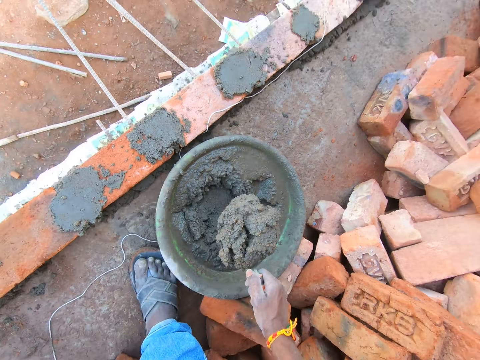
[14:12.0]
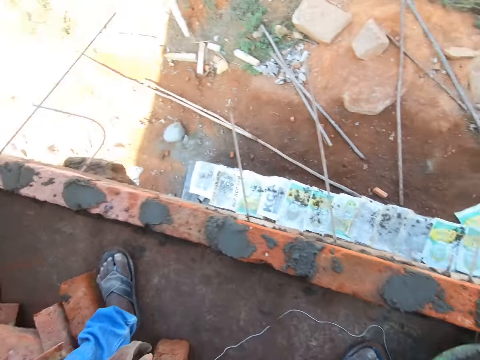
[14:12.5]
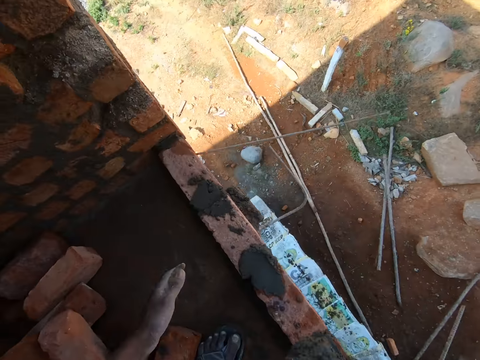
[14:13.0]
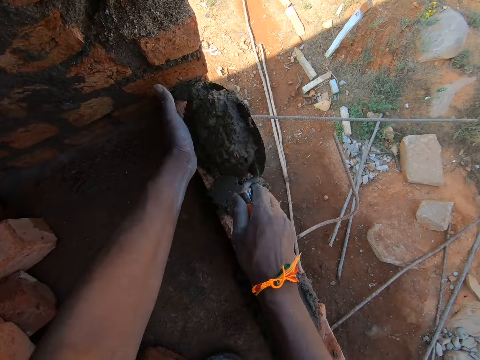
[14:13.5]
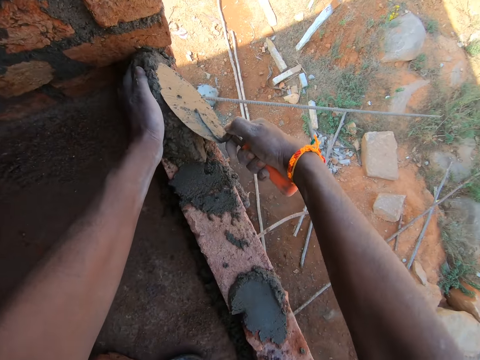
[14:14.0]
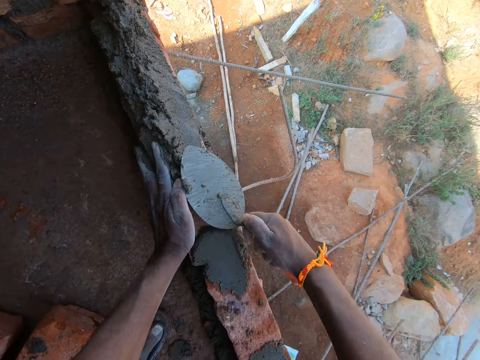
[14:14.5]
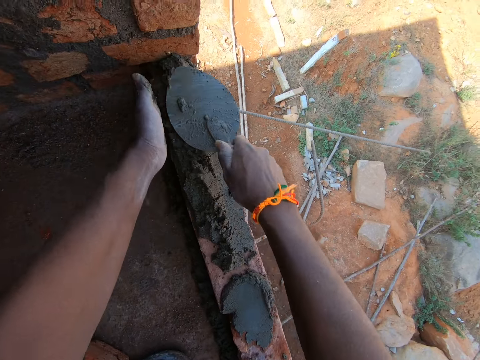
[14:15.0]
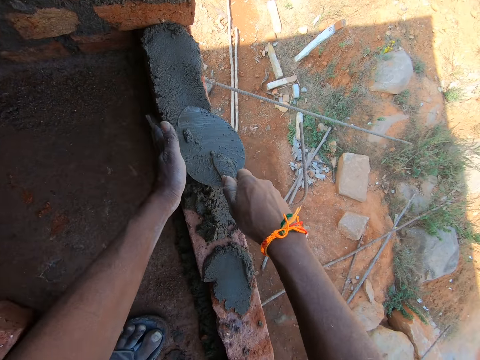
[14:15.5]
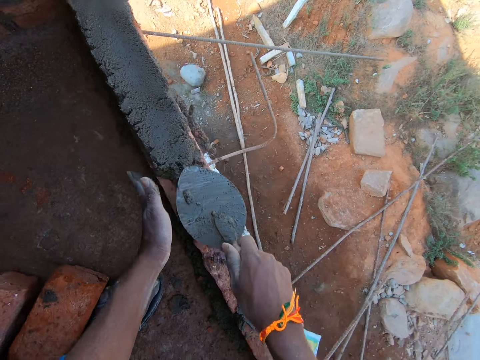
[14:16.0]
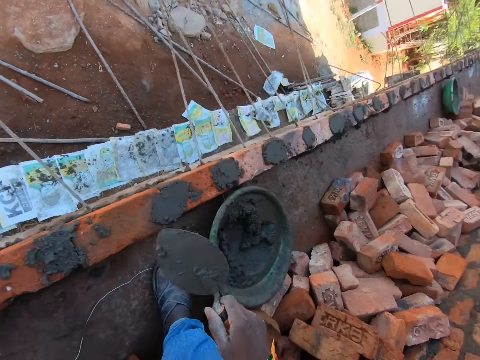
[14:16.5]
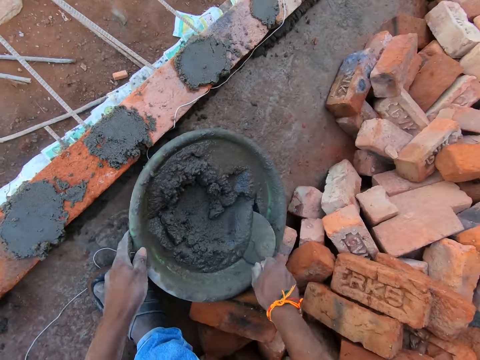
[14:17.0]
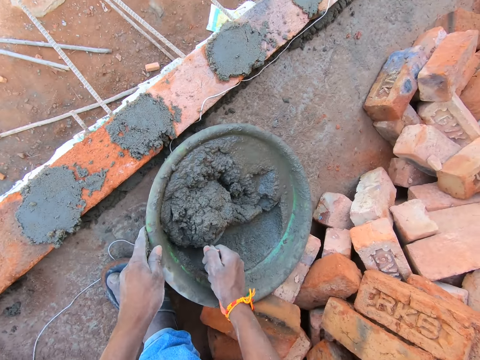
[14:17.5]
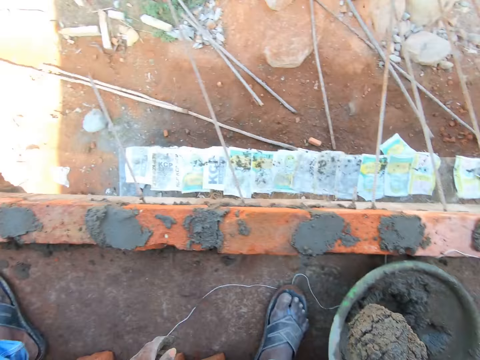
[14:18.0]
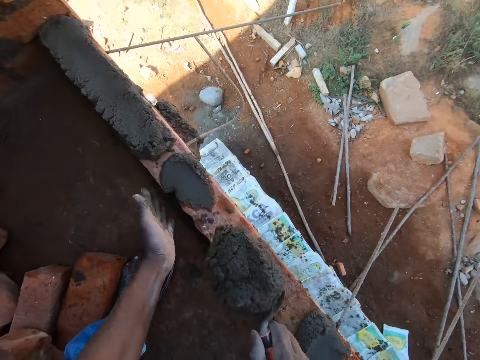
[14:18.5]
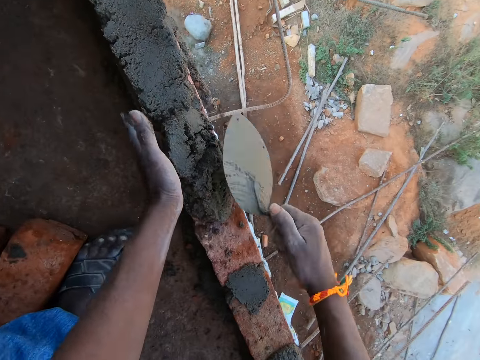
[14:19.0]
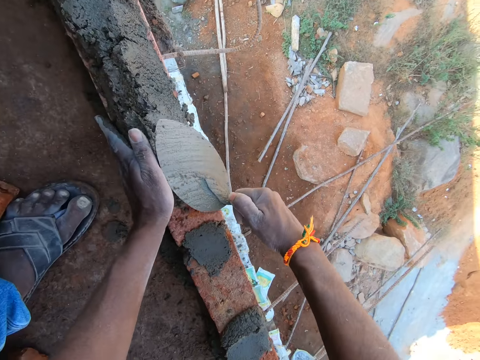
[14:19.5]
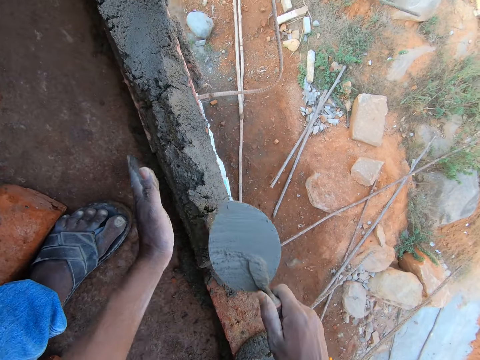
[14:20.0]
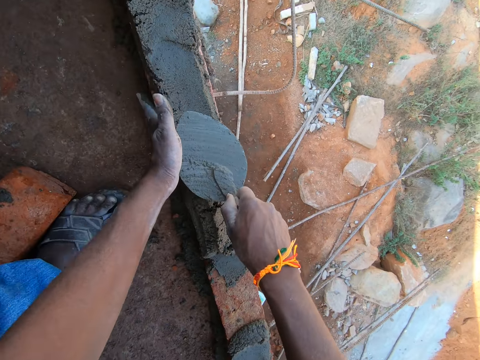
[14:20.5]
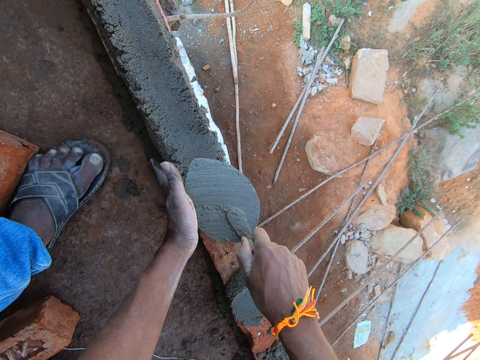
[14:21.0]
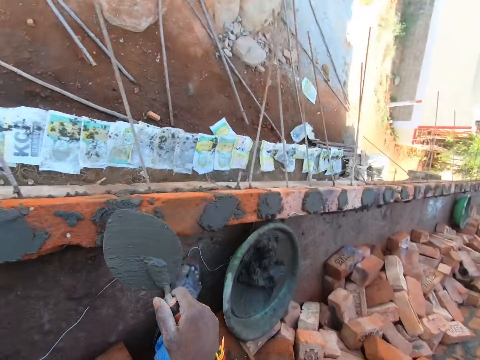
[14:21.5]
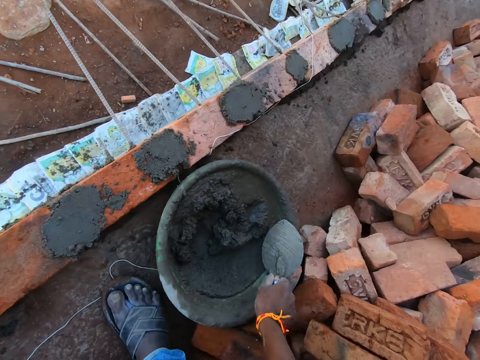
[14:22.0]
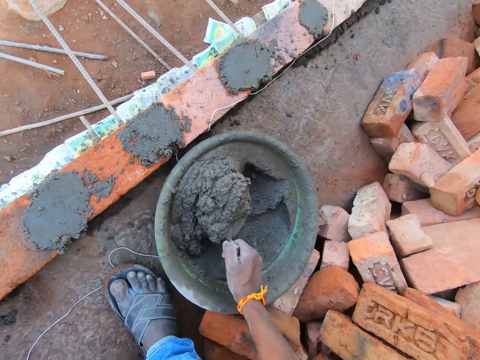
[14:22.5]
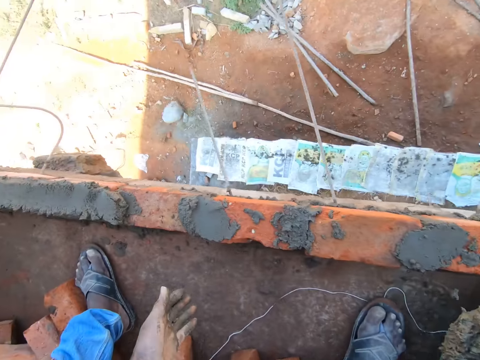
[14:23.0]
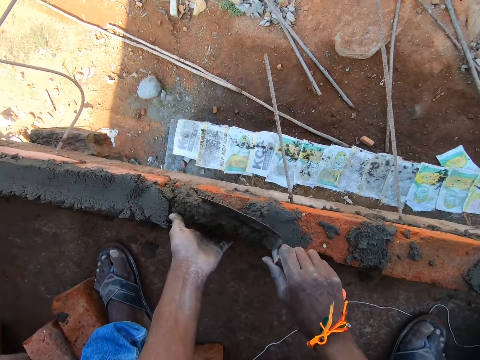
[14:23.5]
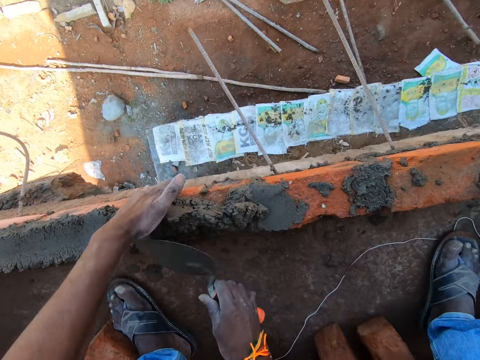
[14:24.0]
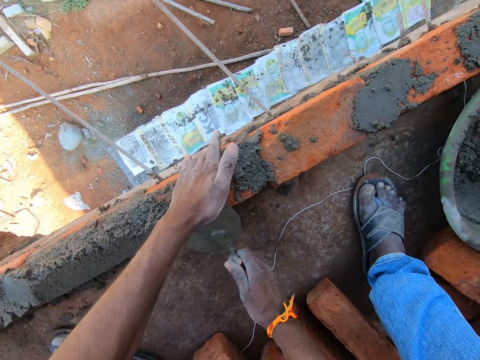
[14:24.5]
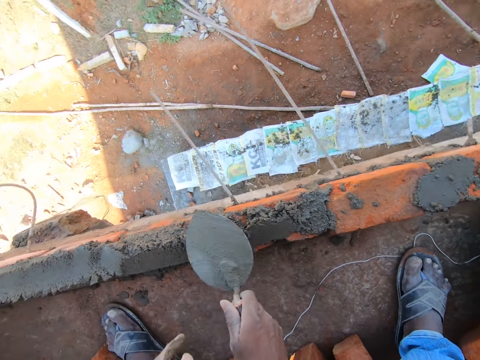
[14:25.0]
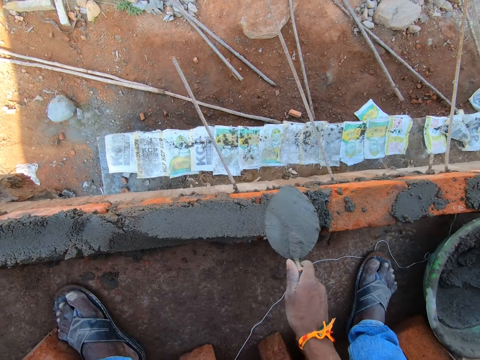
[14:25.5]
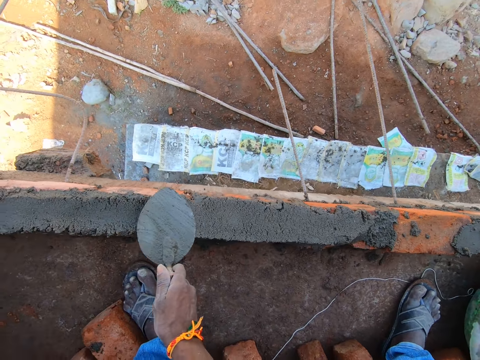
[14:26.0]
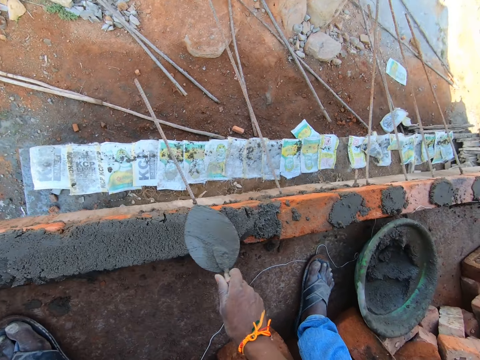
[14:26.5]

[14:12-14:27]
The camera wearer scoops the concrete or ballast with a brick trowel. They apply the concrete on the brick. They spread the ballast. They scoop the concrete with the brick trowel. They apply the concrete on the brick. They spread the ballast. They scoop the concrete with the brick trowel. They apply the concrete on the brick. They spread the ballast.

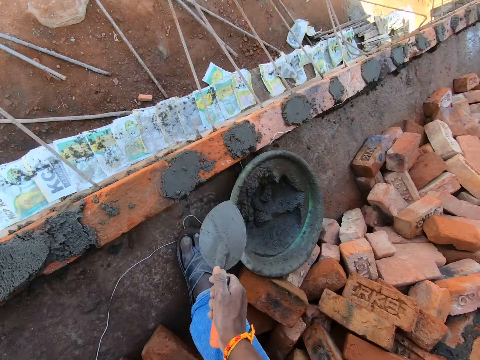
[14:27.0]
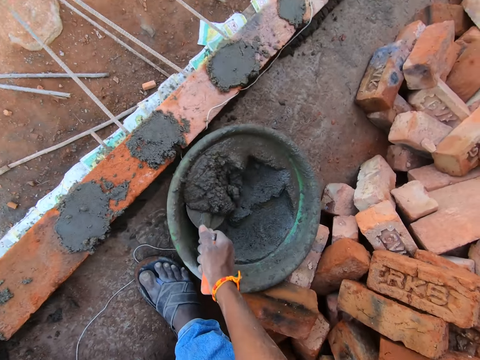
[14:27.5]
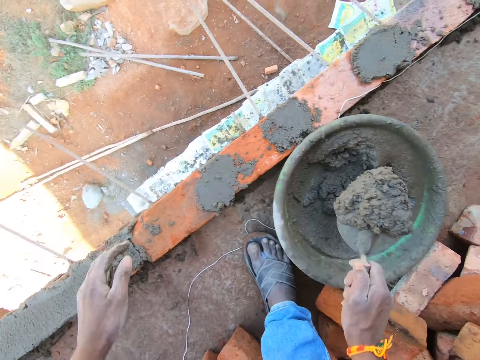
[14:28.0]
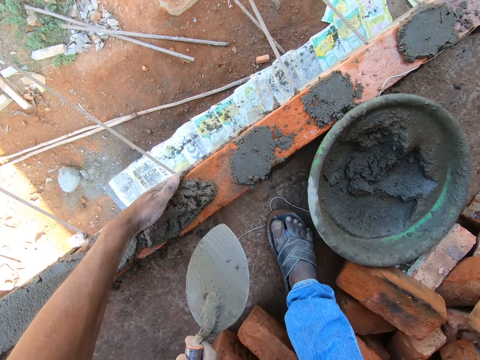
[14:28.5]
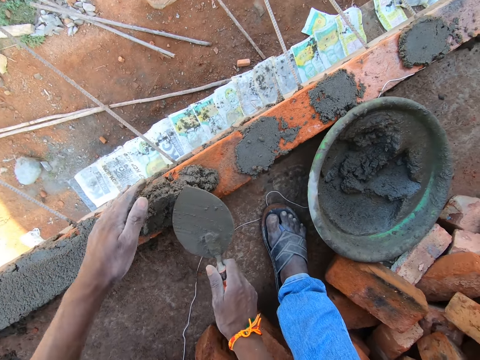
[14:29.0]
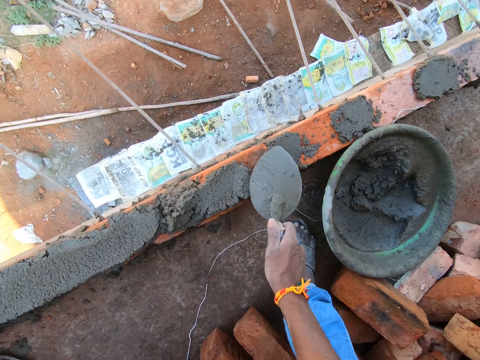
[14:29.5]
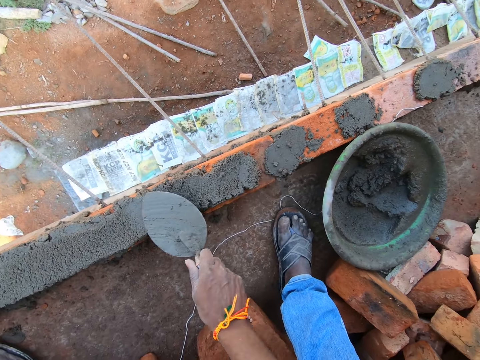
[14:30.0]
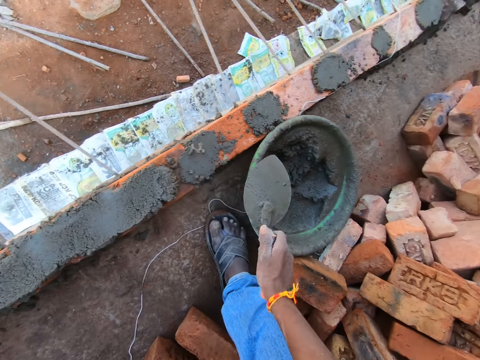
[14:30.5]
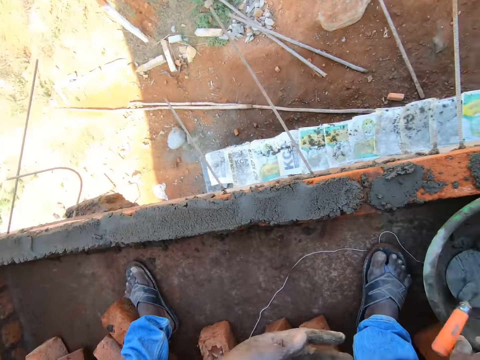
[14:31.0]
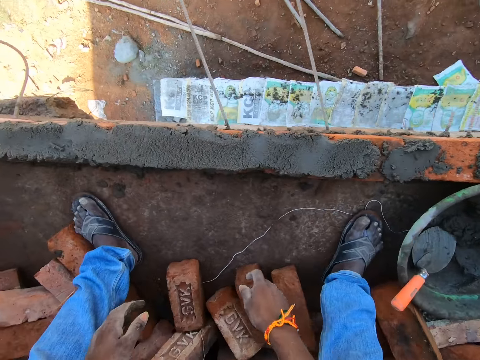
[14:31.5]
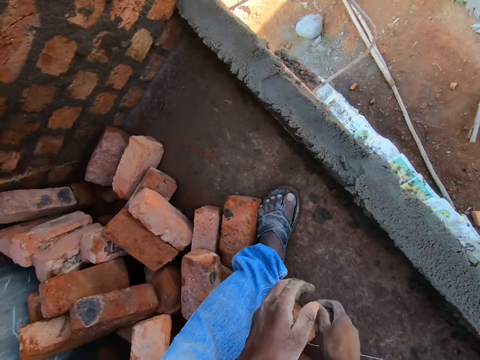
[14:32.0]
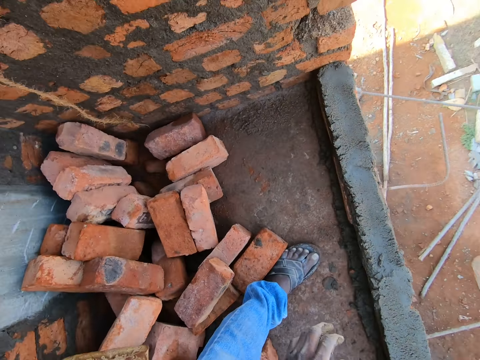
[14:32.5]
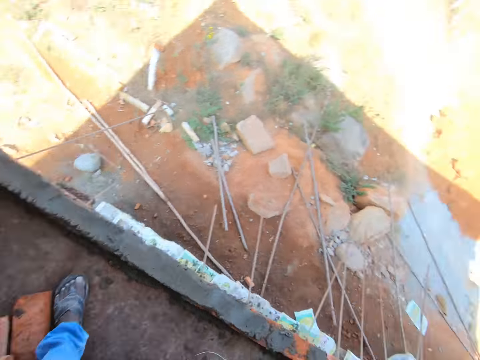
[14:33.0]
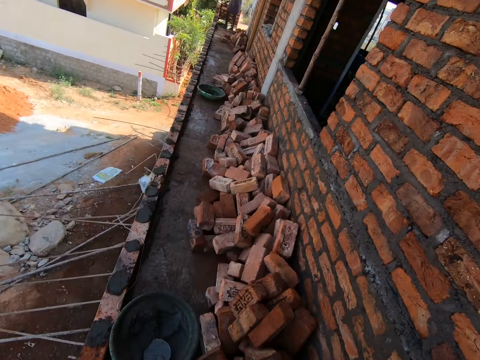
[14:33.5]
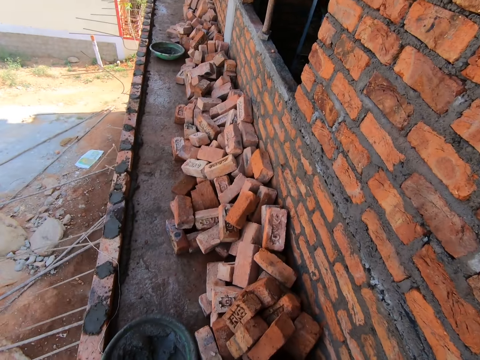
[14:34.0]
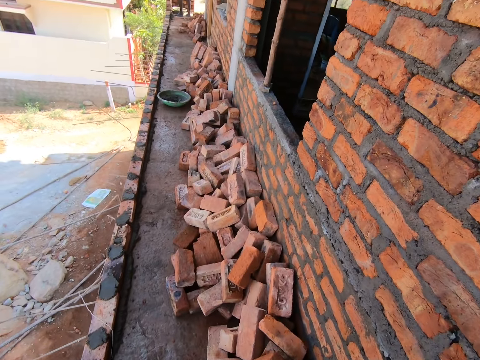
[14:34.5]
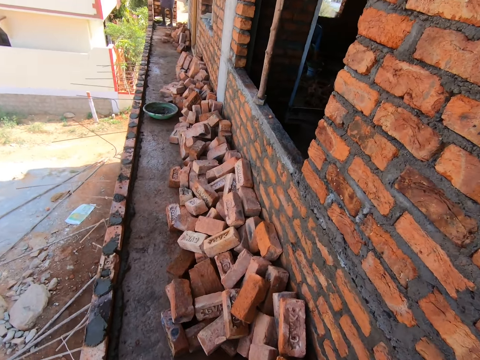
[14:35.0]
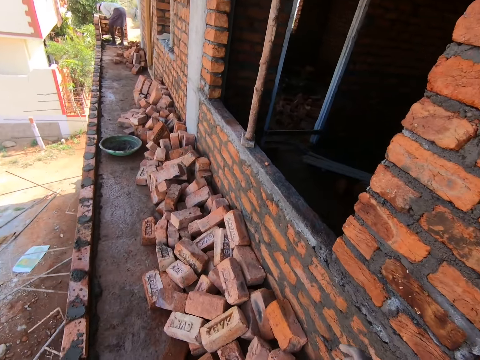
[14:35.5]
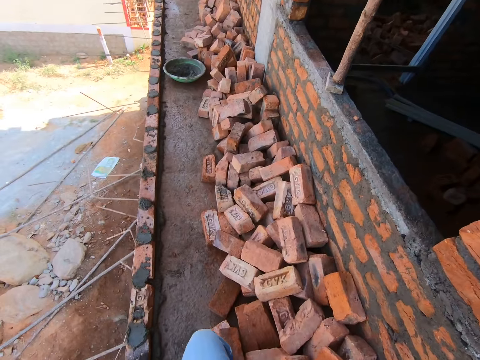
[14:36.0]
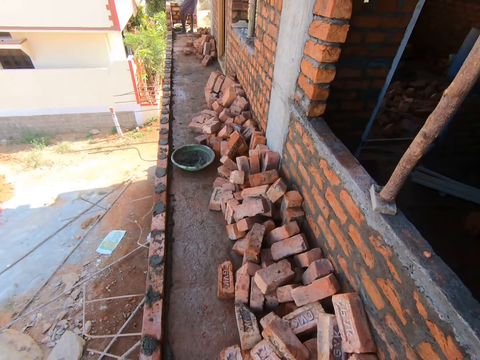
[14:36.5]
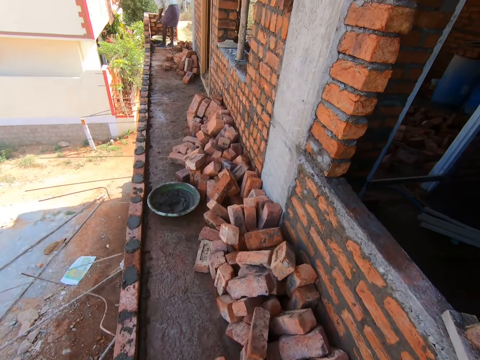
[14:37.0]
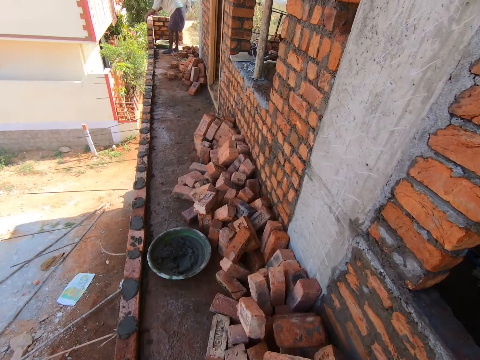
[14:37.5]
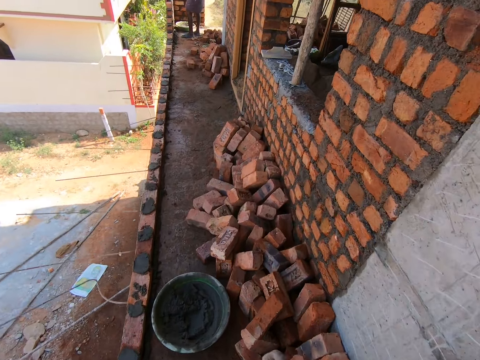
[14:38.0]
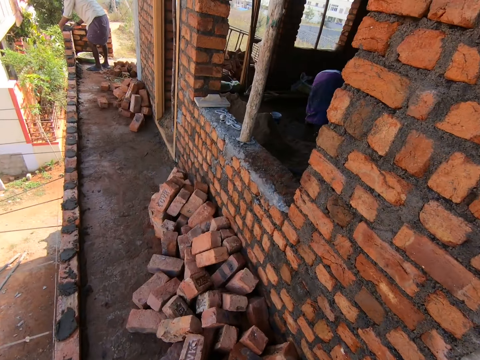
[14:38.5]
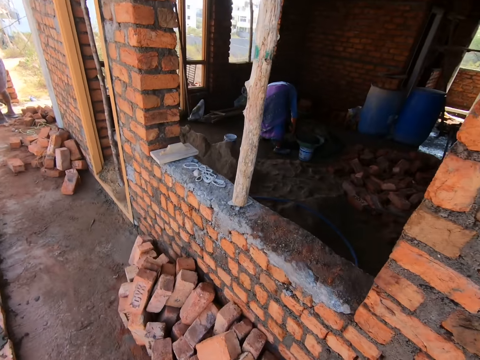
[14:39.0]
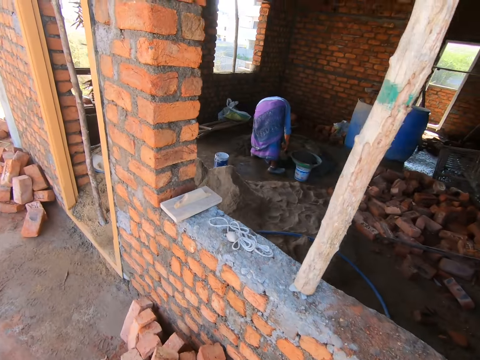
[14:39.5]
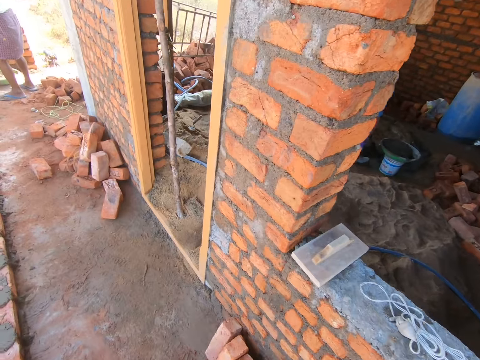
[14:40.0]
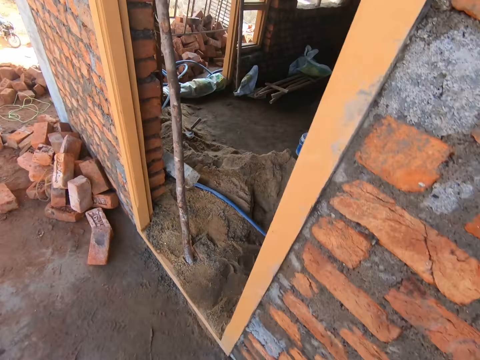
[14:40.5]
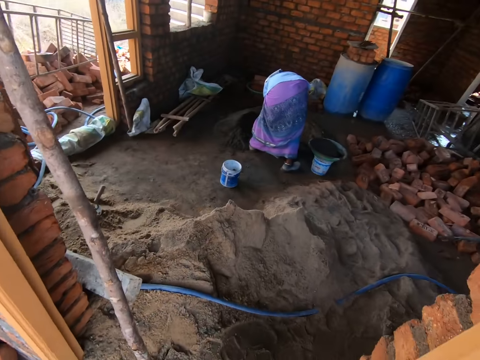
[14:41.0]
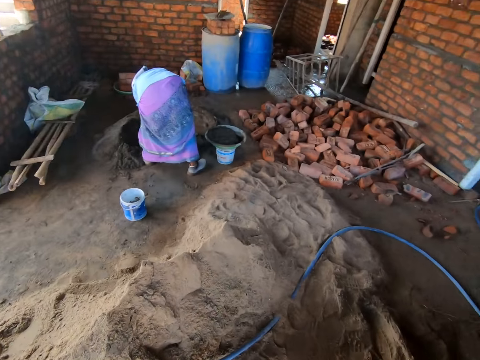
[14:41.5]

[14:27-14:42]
The camera wearer scoops the concrete or ballast with a brick trowel. They apply the concrete on the brick. They spread the ballast. They drop the trowel. They look around. They walk around.
